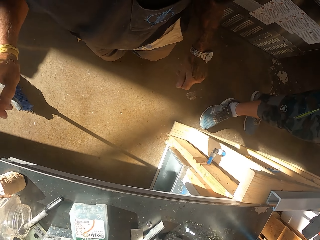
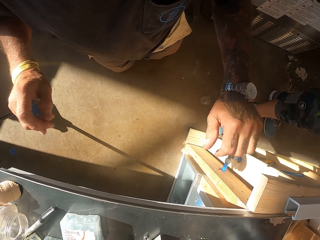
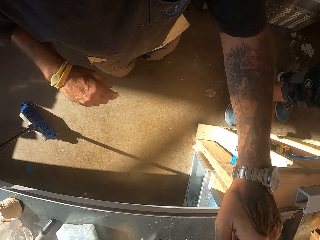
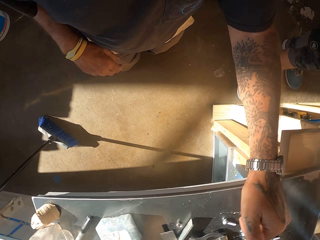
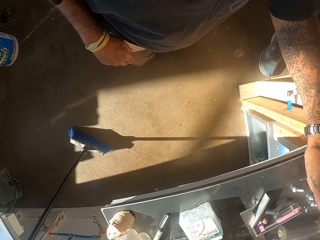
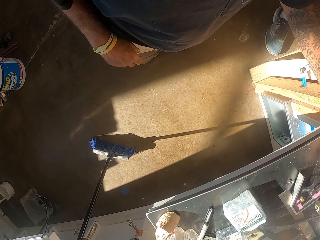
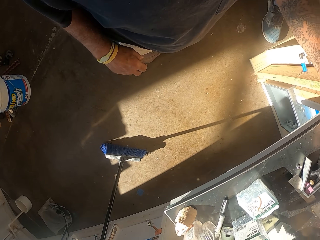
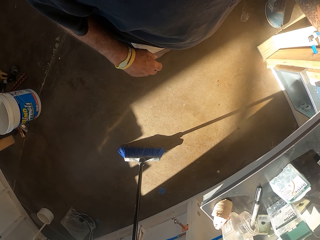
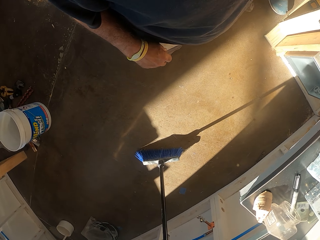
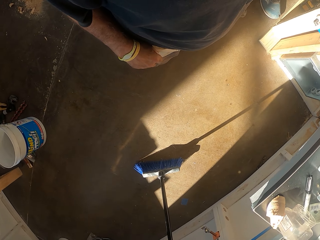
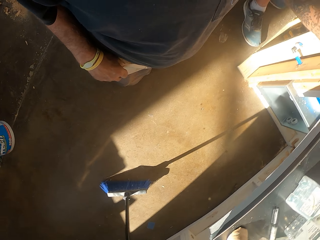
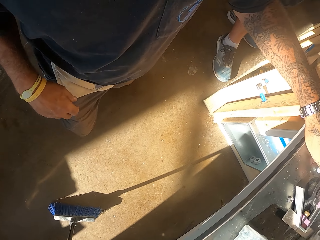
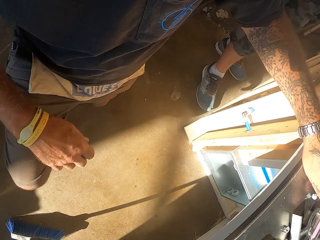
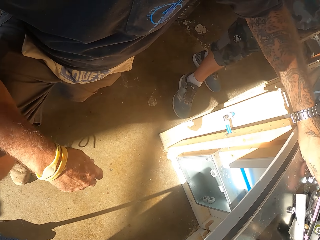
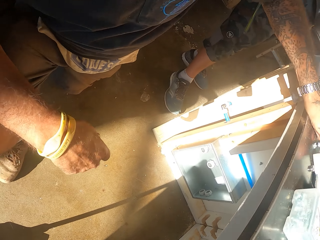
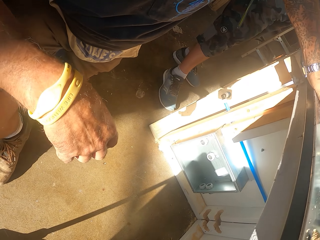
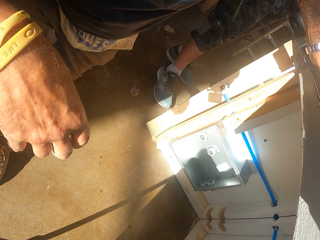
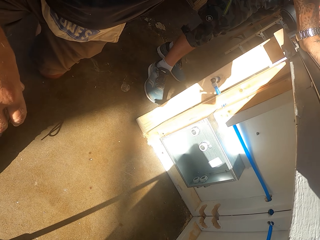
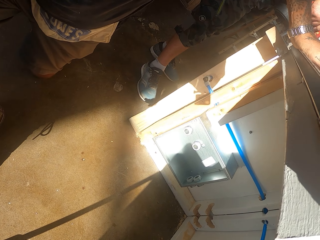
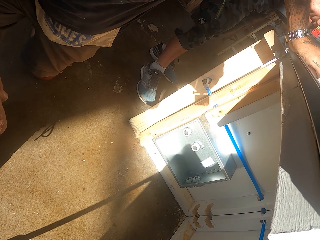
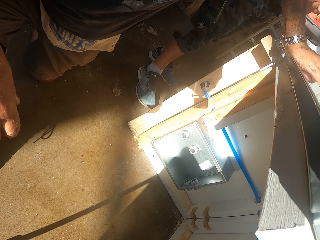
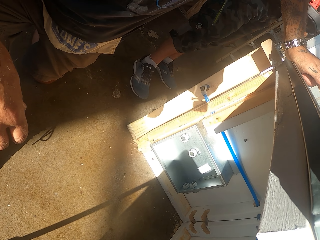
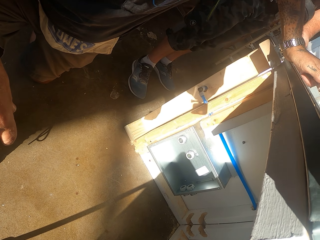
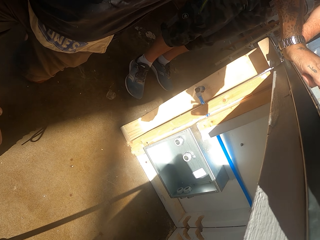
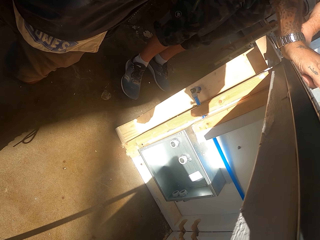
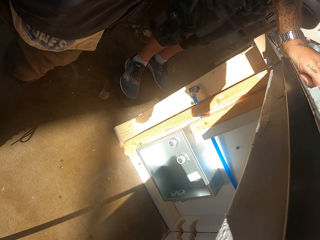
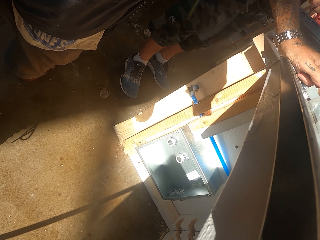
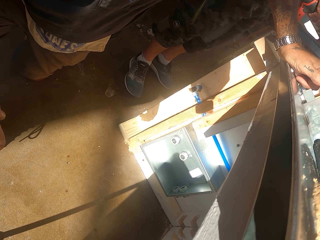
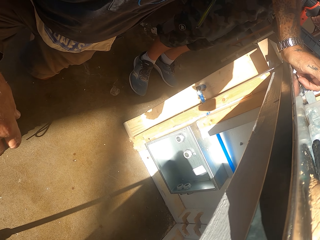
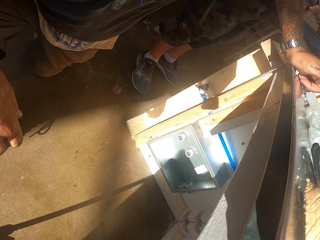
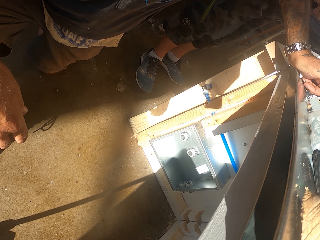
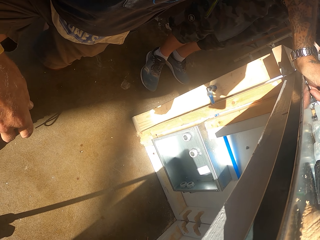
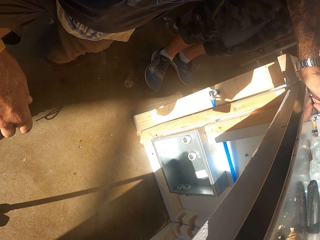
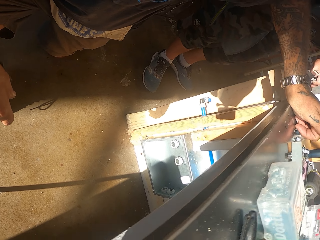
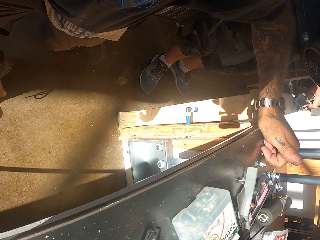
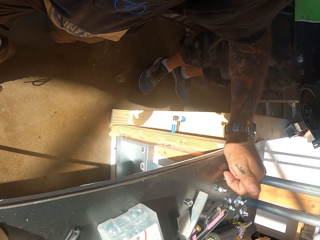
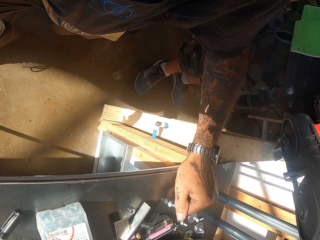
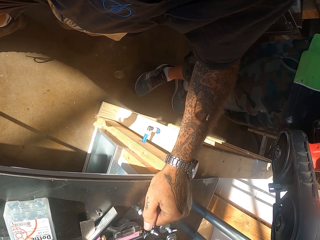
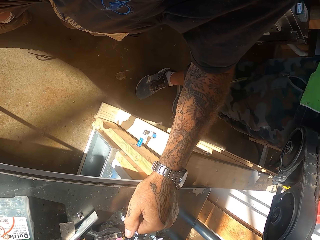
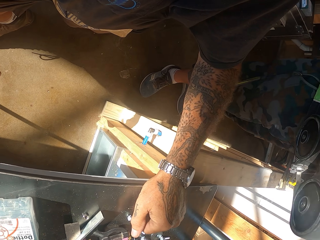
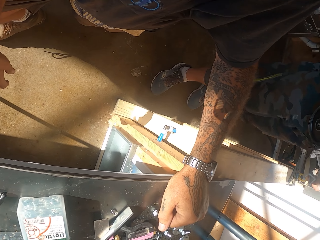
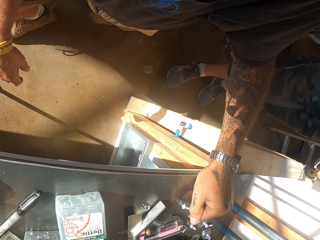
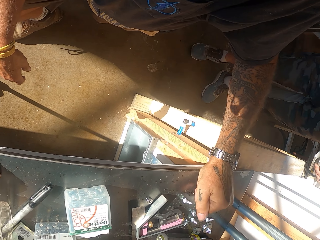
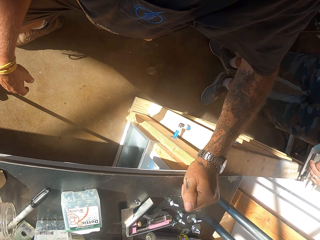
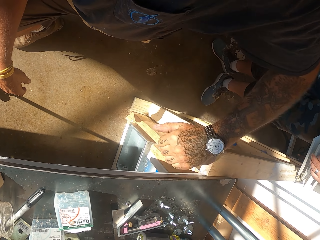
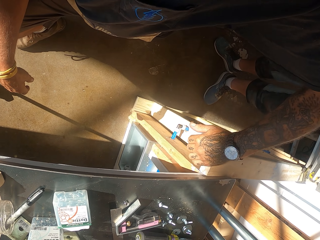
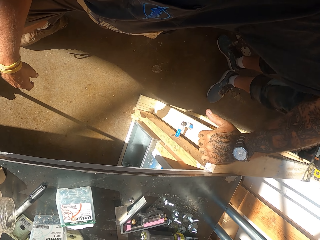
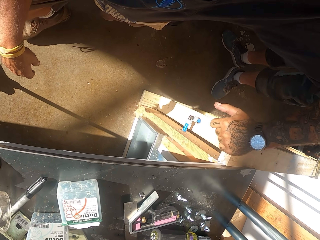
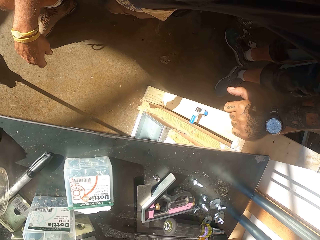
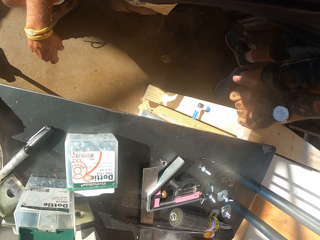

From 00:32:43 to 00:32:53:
The camera wearer fixes something.

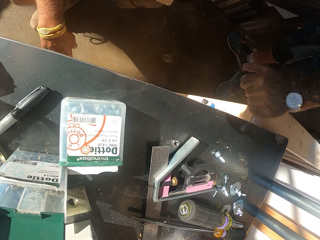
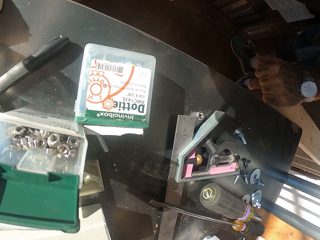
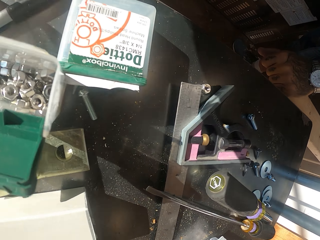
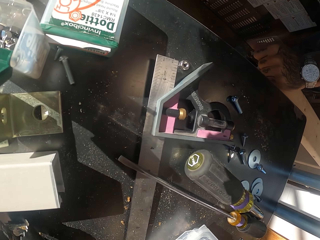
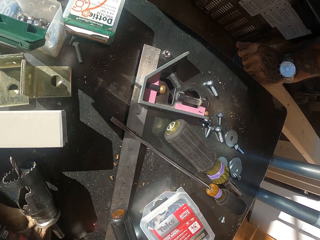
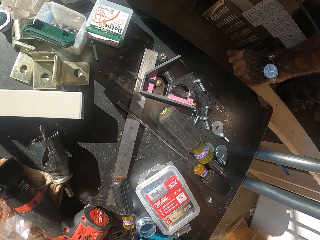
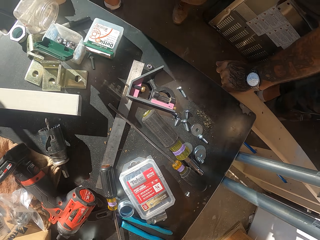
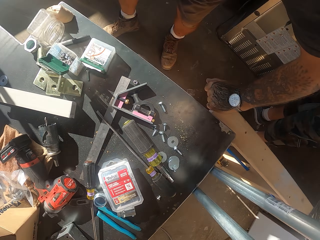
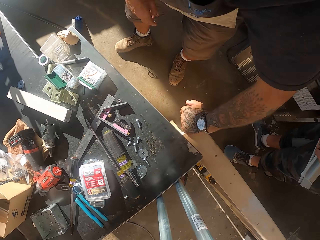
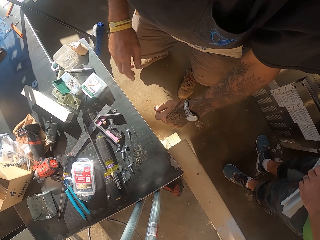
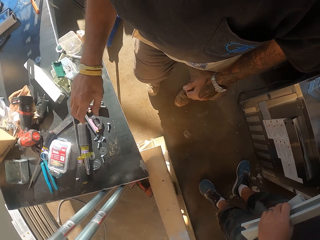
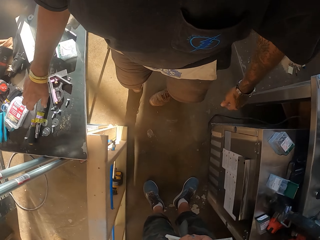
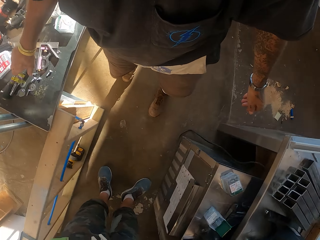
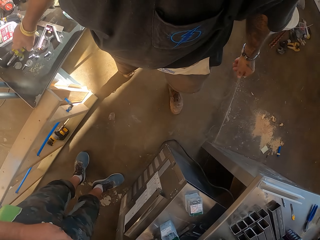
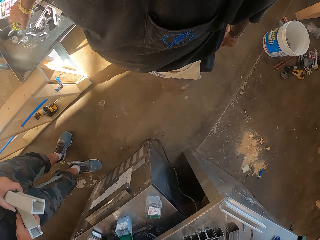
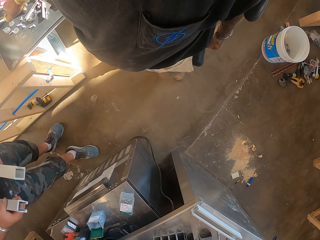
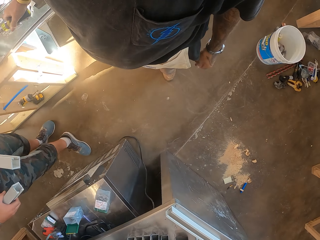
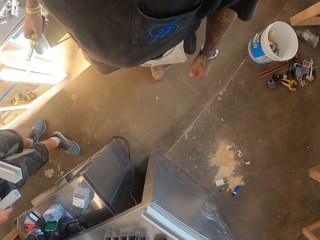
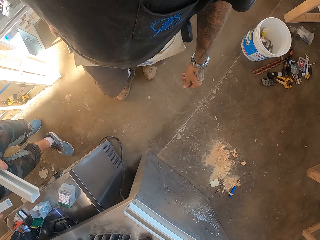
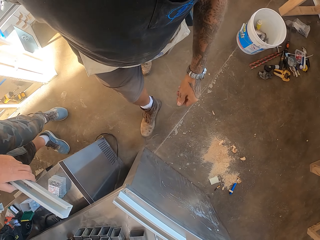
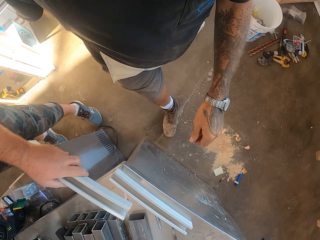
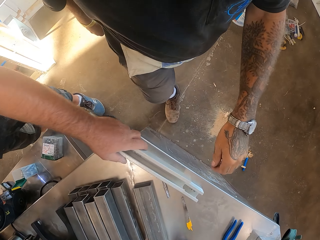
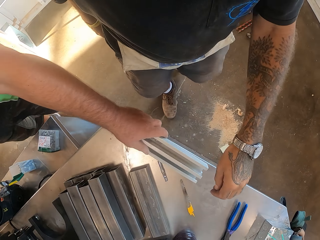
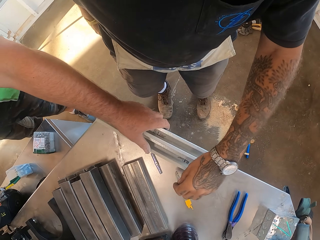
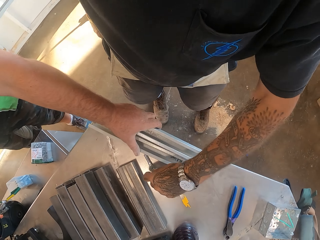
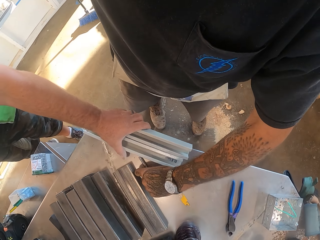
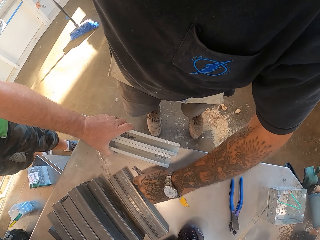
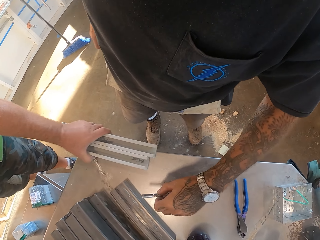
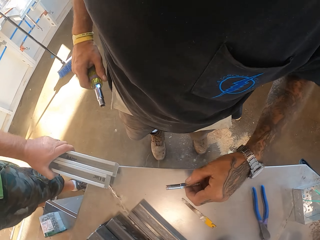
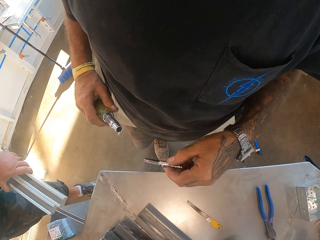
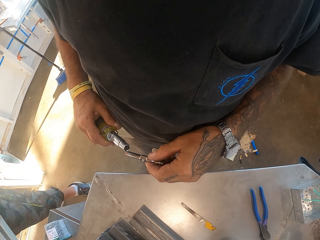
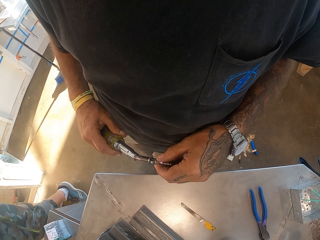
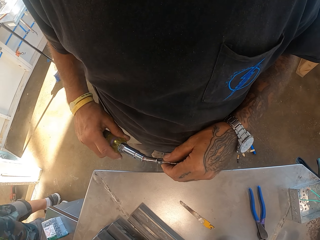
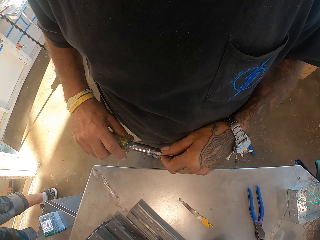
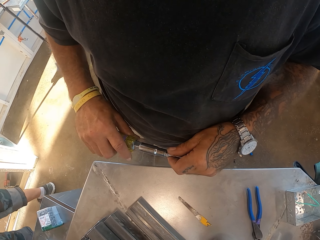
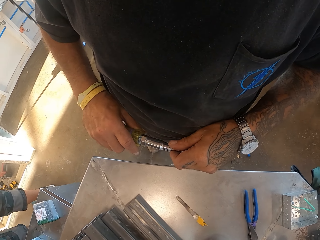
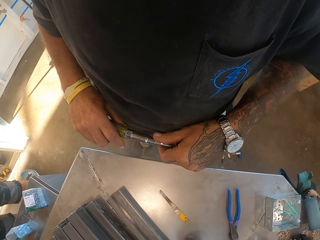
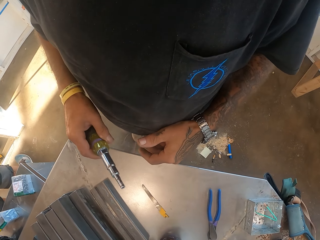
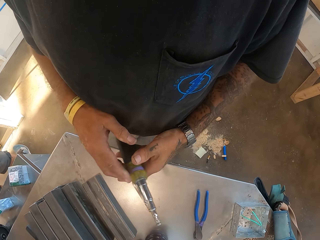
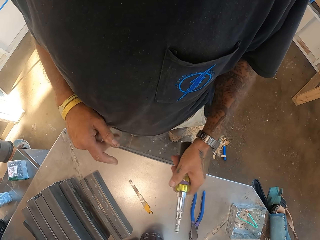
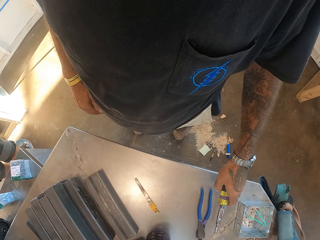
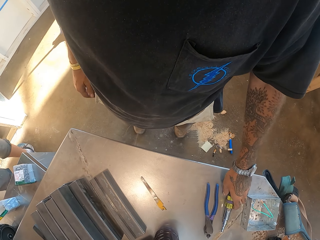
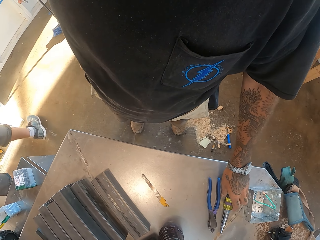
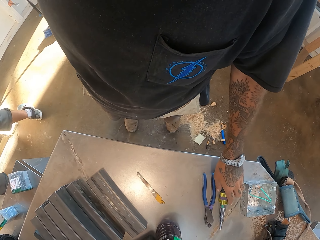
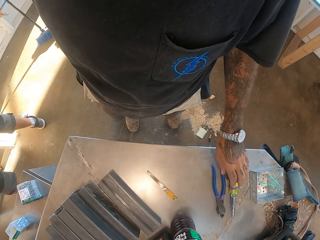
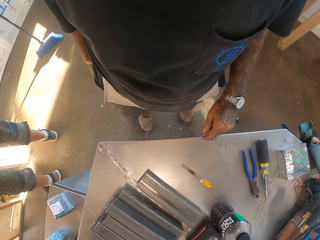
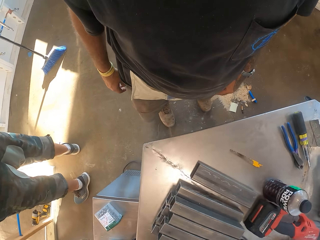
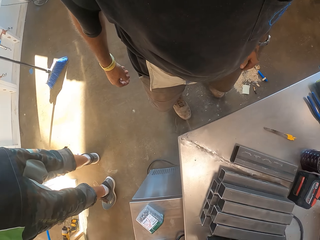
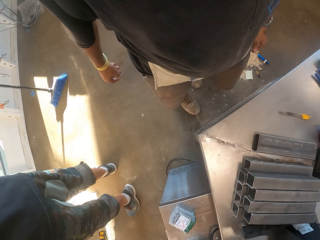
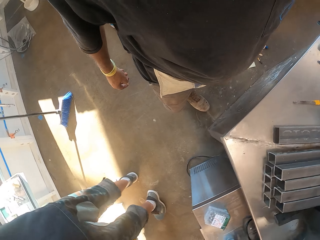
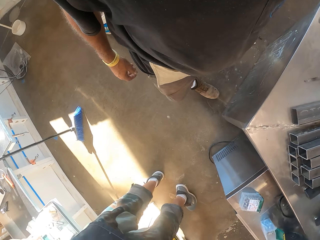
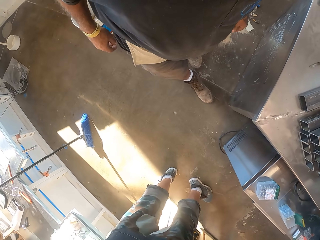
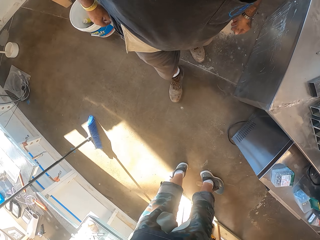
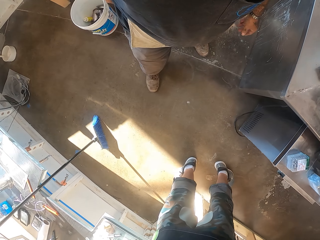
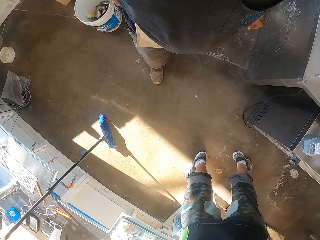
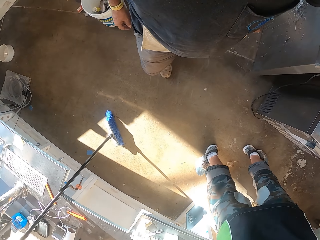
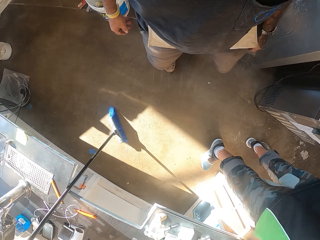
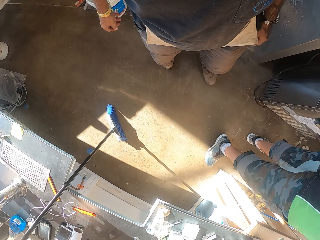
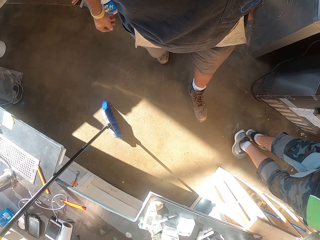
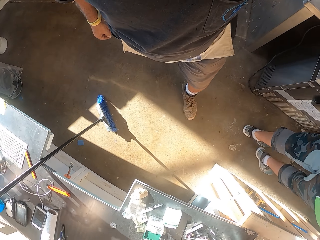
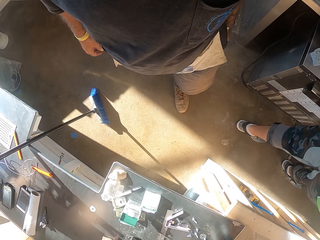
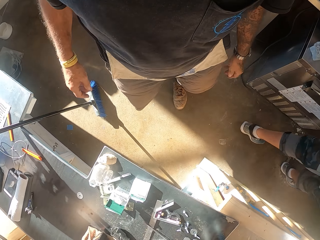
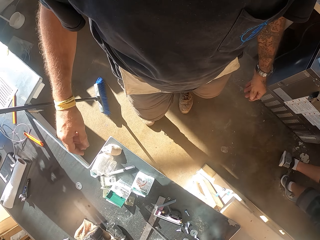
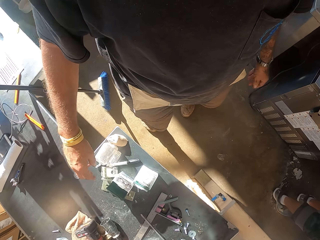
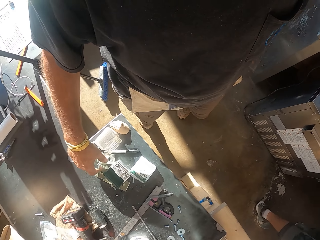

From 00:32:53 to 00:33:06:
The camera wearer stands up. They pick up a screwdriver on the counter. A man puts metal. The camera wearer picks up a drill bit on the counter. They fix the drill bit on the screwdriver. They put the screwdriver on the counter. They turn around.
